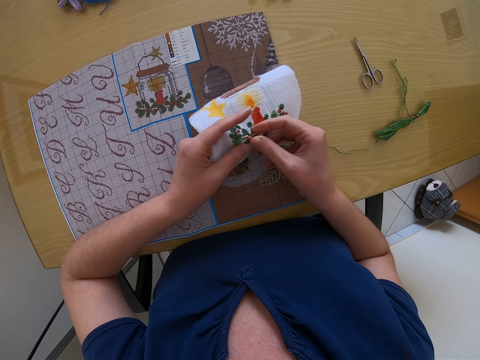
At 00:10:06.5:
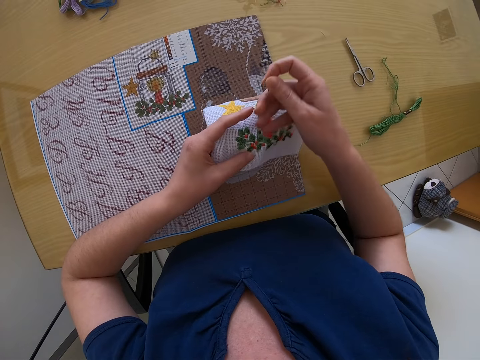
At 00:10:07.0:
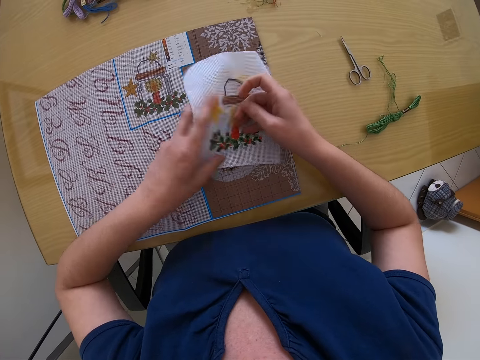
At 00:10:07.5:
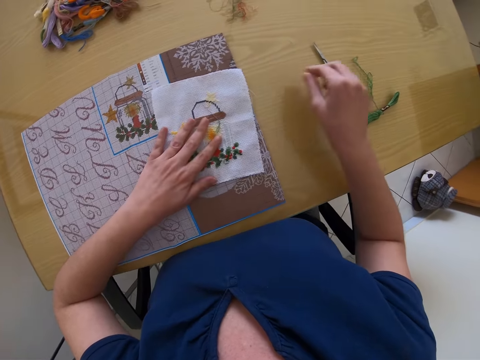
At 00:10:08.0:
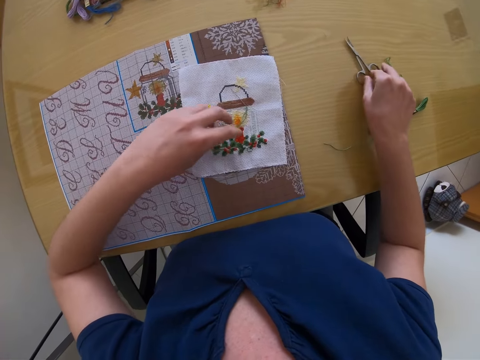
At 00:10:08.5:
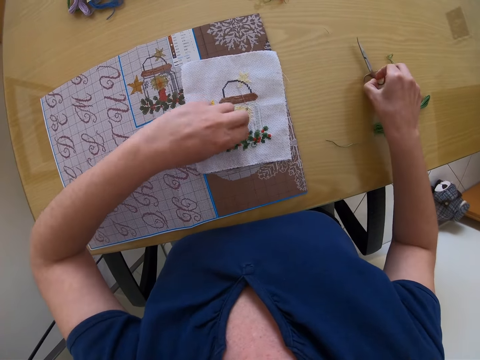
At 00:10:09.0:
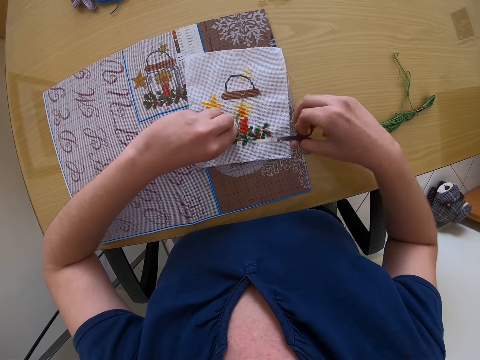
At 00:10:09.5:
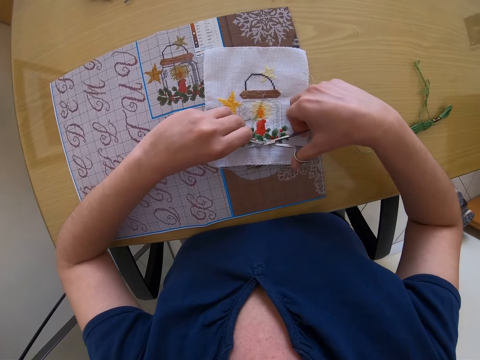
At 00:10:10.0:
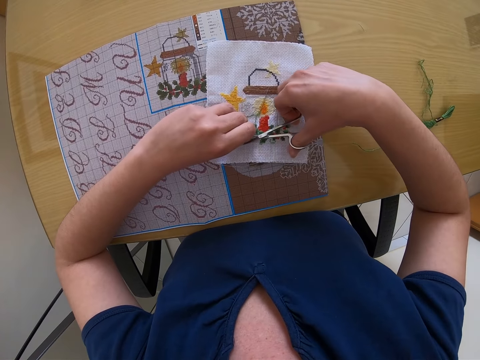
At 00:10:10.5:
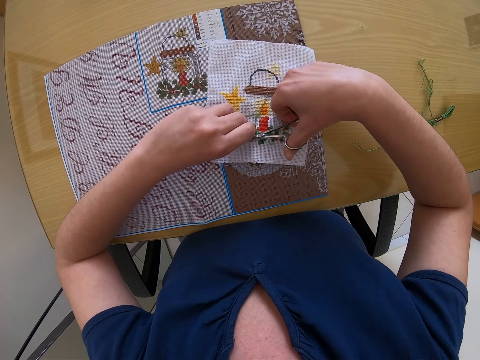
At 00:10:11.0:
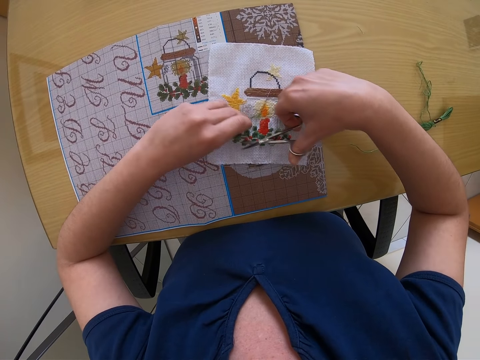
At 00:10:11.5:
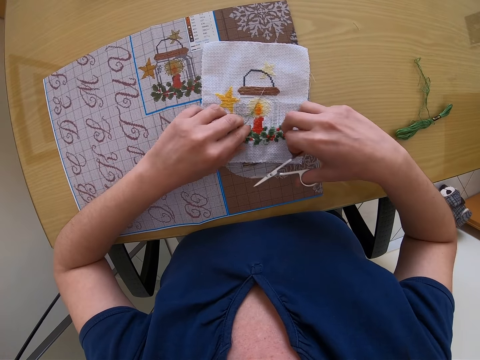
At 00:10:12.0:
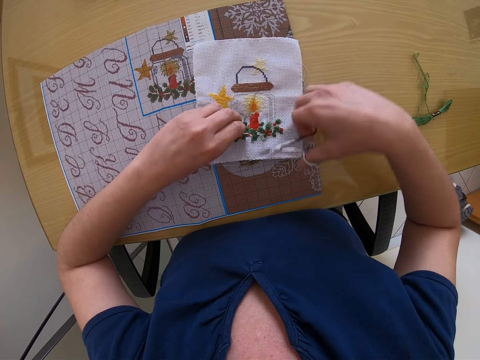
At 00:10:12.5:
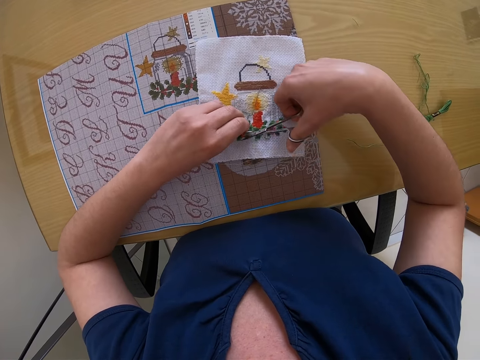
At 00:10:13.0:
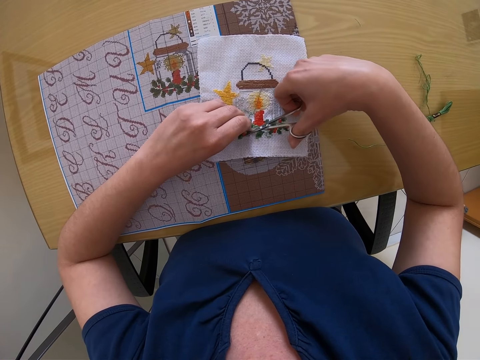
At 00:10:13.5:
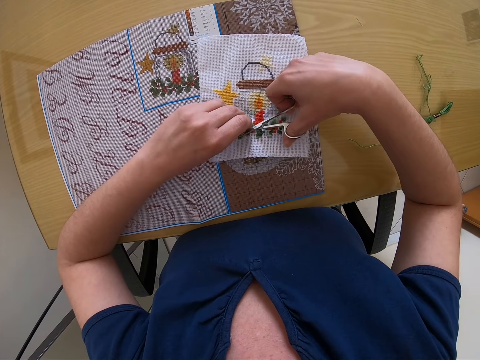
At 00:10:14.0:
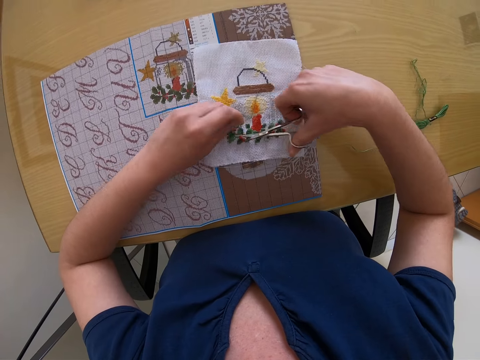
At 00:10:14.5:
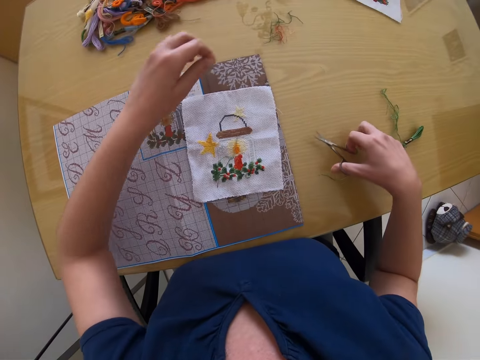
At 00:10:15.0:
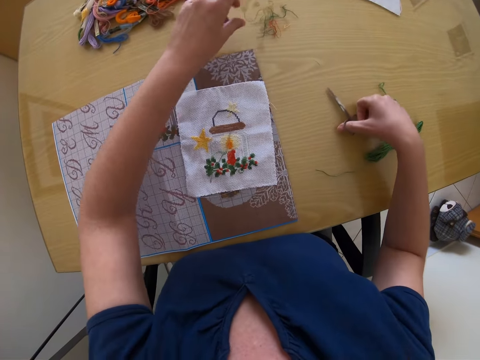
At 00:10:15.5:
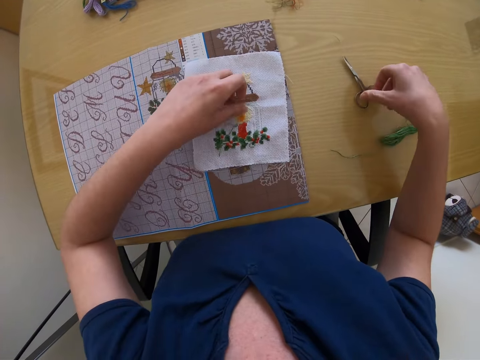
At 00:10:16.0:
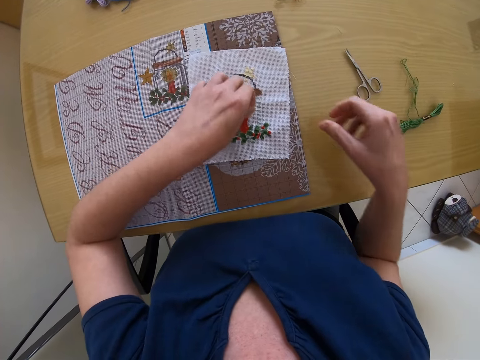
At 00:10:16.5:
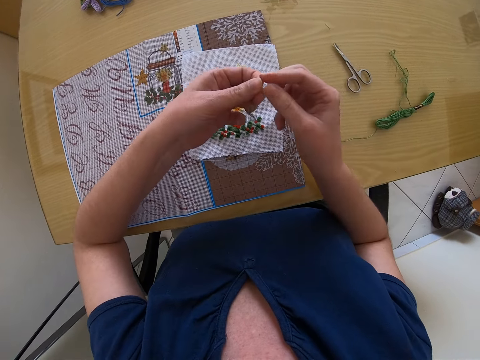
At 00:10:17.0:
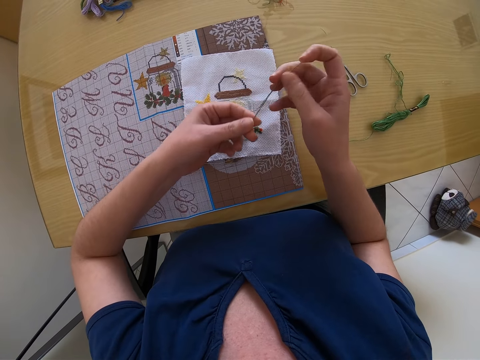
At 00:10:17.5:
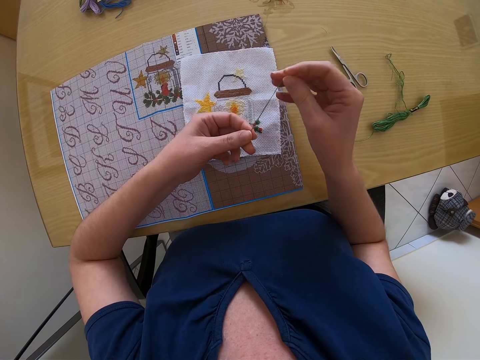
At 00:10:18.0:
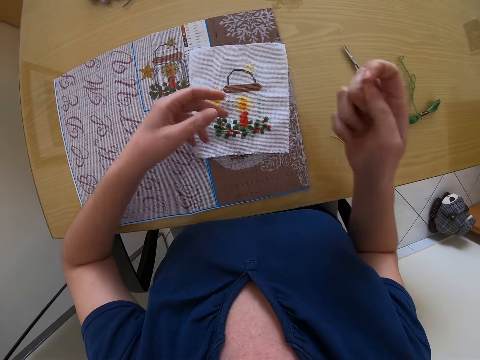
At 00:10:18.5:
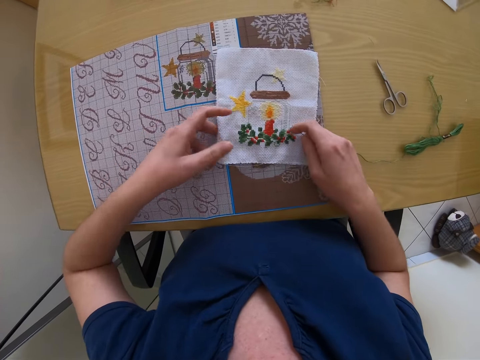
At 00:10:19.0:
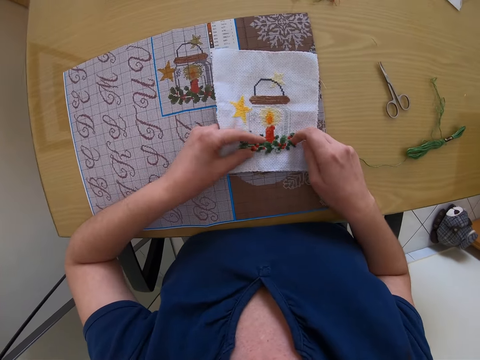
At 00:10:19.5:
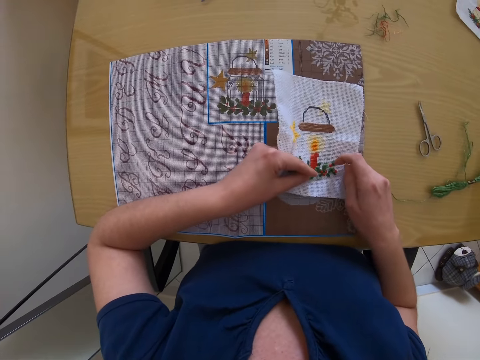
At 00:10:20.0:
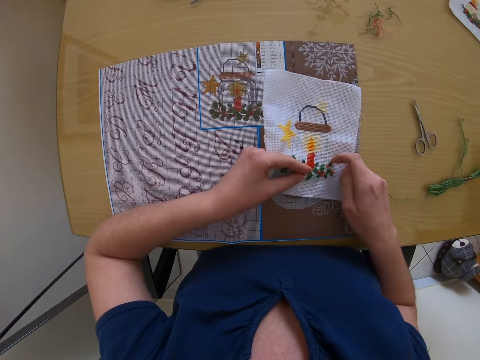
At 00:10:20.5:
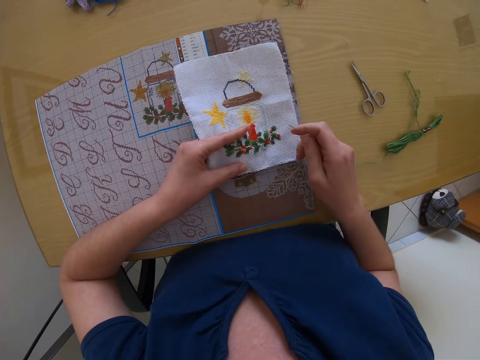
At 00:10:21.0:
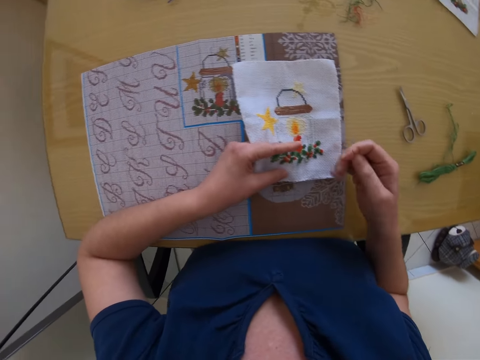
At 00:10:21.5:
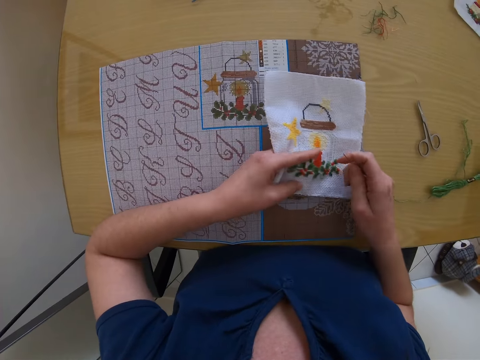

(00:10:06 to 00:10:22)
The camera wearer places the piece of cloth or fabric on a table with both hands. She picks up scissors on the table with her right hand, and picks up a thread on the piece of cloth with her left hand. She touches the fabric with the left hand. She cuts the thread on the piece of cloth with the scissors in her right hand. She cuts the fabric with the scissors in the right hand. She drops the scissors on the table with her right hand. She drops the thread on the table with the left hand. She picks the threaded needle from the fabric with the left hand. She passes the needle from her left hand to her right hand. She moves the threaded needle with both hands. She holds the threaded needle with the left hand. She holds the piece of cloth with her left hand.

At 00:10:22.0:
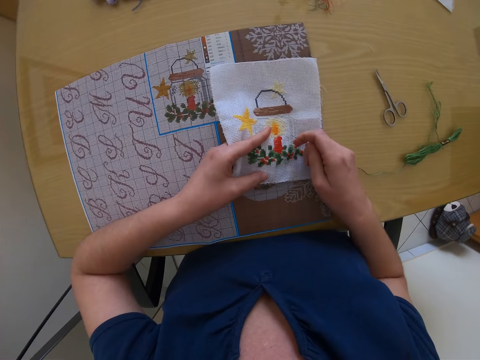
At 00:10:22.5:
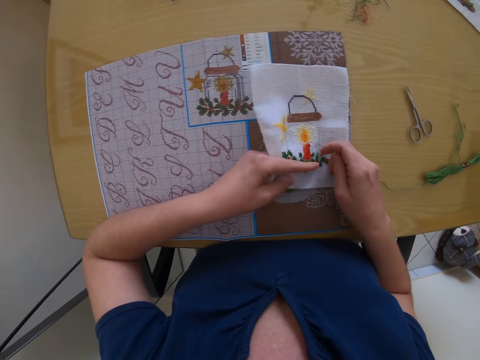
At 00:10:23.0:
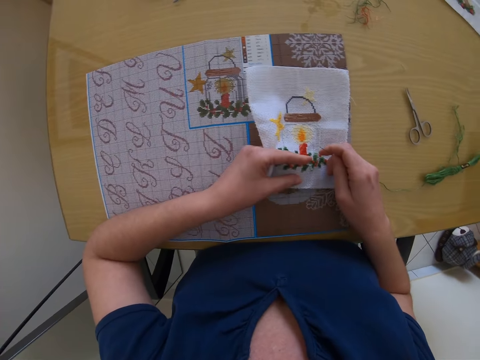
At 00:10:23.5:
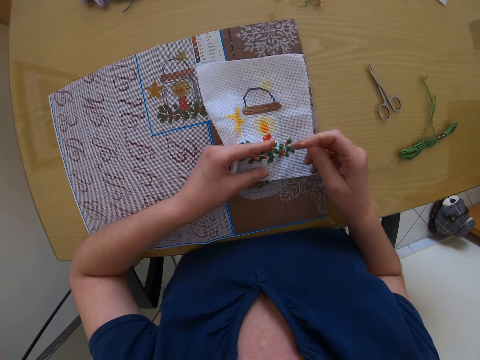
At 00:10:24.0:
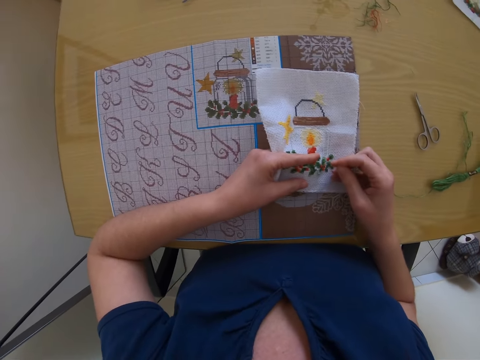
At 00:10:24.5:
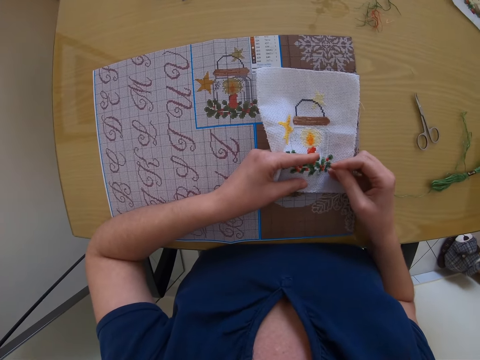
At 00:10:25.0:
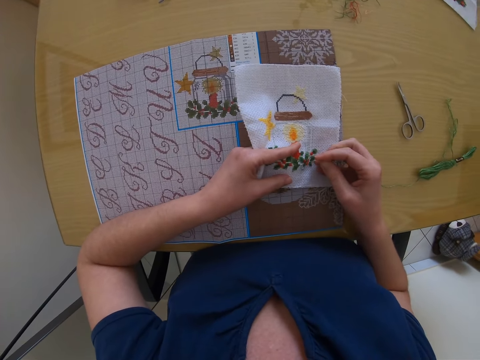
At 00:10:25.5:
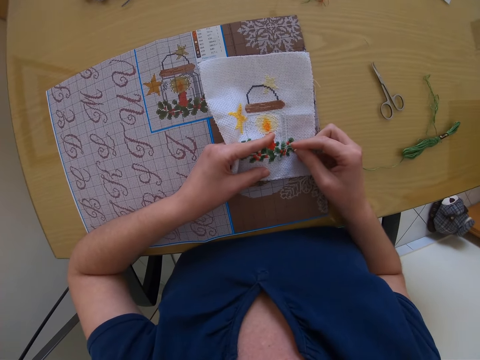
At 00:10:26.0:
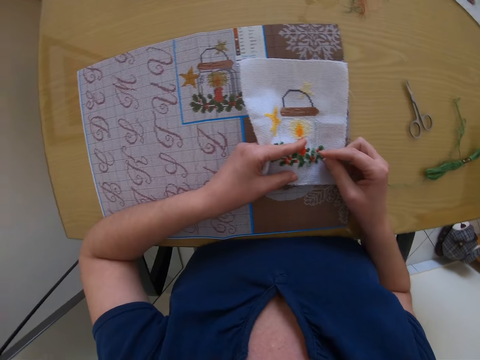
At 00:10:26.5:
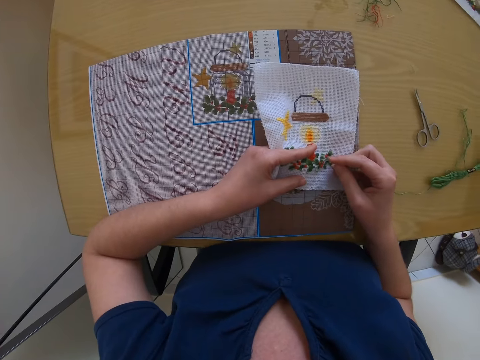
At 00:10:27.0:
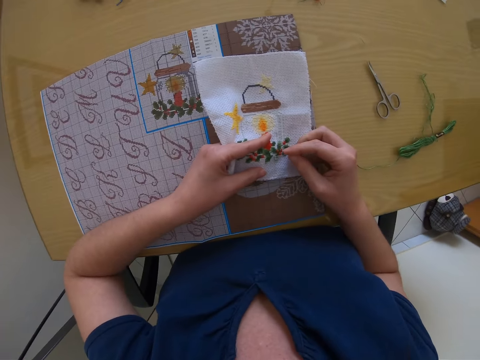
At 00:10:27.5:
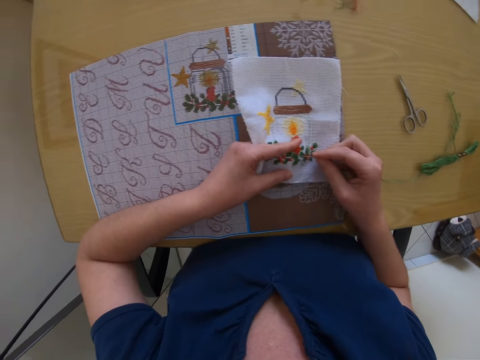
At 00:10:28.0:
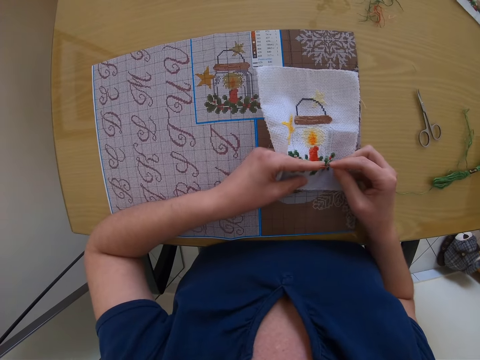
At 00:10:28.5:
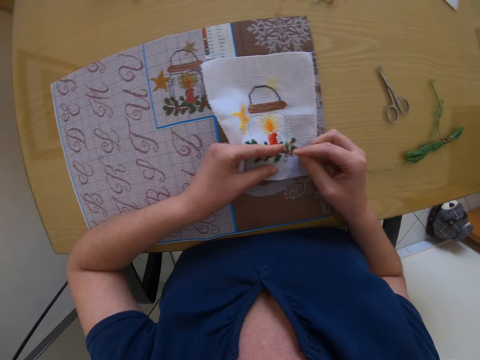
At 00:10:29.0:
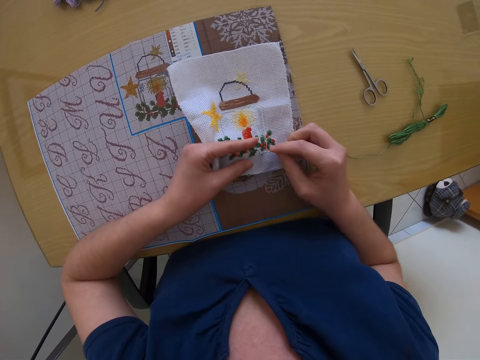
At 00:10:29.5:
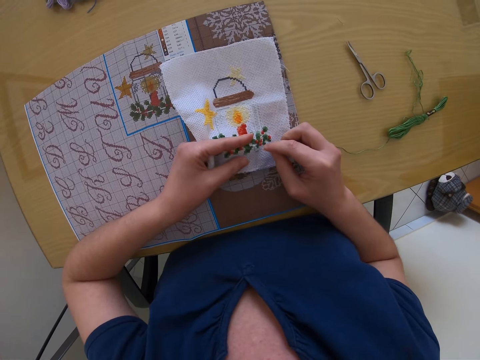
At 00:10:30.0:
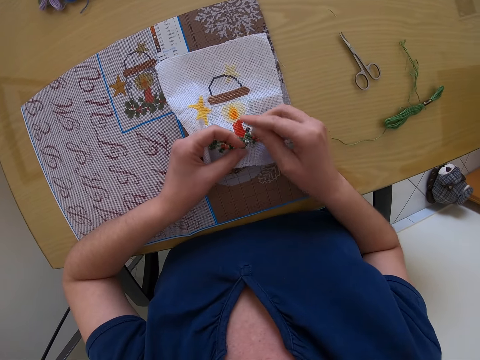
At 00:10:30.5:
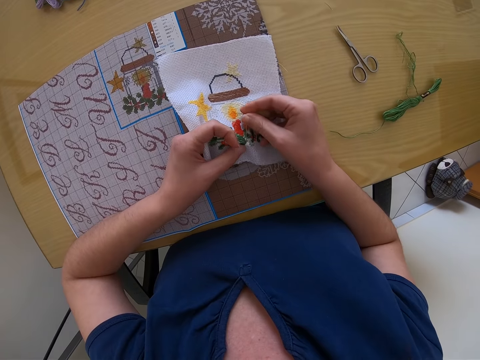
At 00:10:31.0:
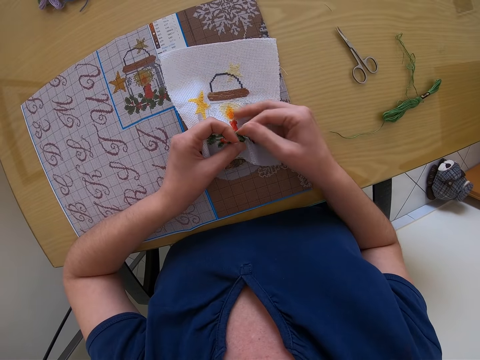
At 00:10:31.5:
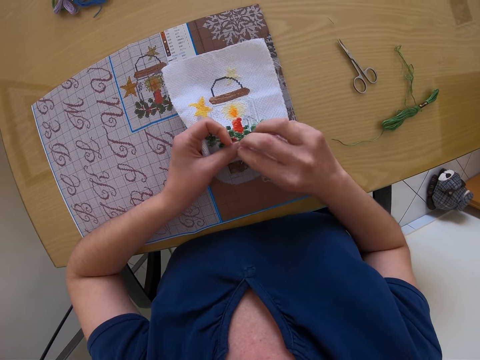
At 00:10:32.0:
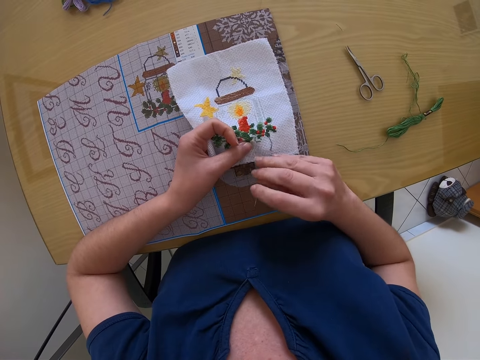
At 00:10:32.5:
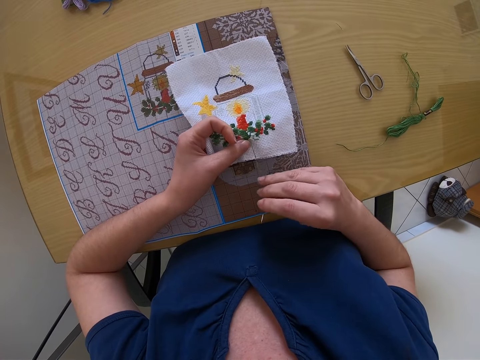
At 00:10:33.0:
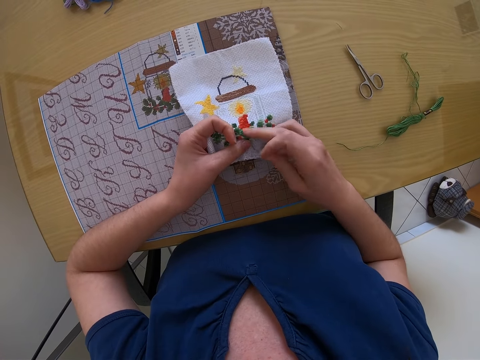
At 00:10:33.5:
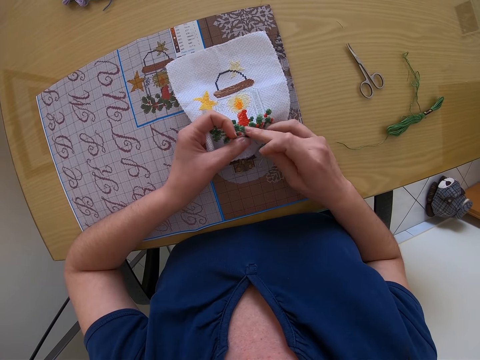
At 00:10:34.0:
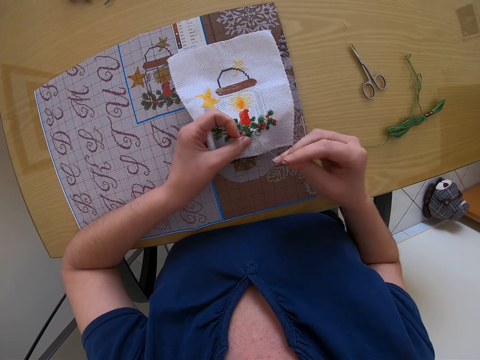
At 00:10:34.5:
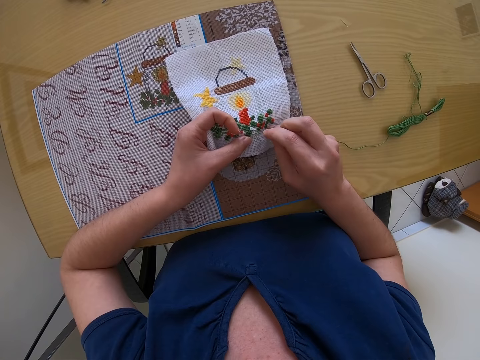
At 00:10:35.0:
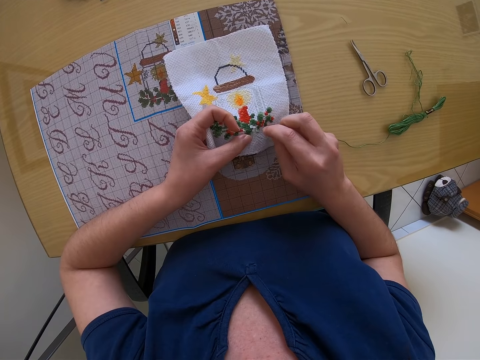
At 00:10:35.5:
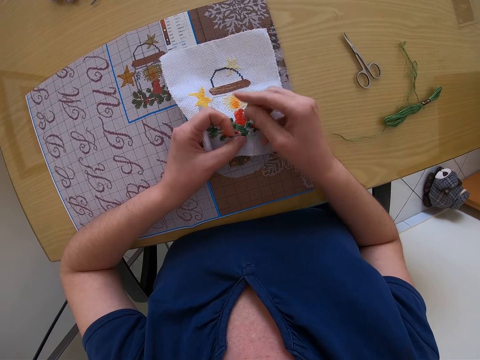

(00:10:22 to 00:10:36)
The camera wearer moves the fabric with the left hand. They sew the fabric with a threaded needle with the right hand. They touch the fabric with the right finger.
